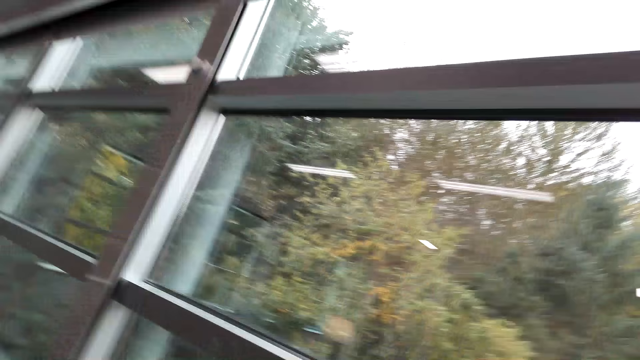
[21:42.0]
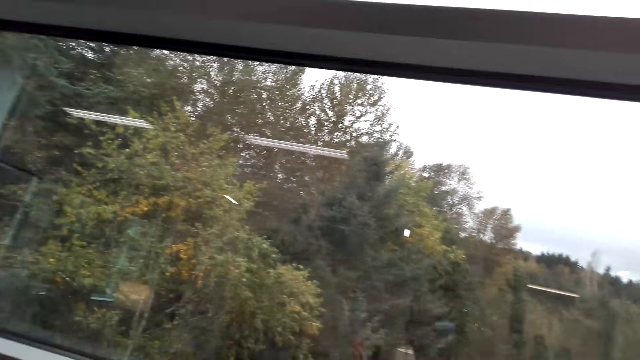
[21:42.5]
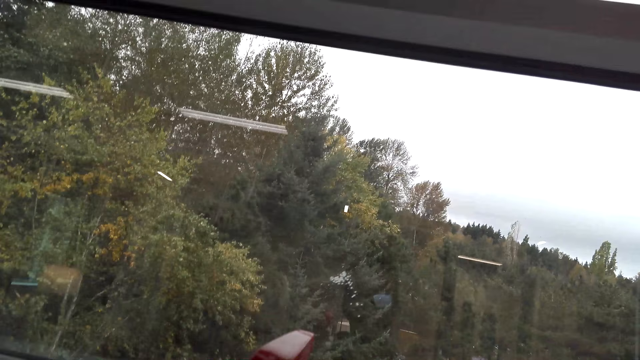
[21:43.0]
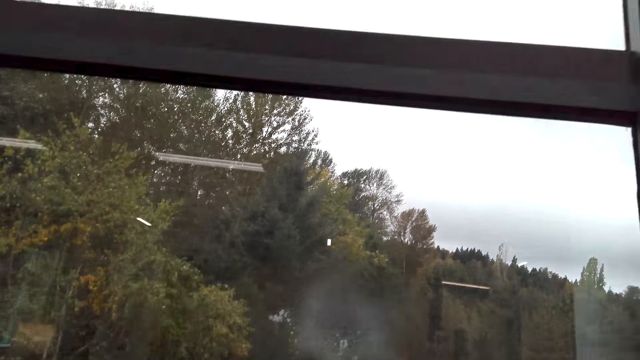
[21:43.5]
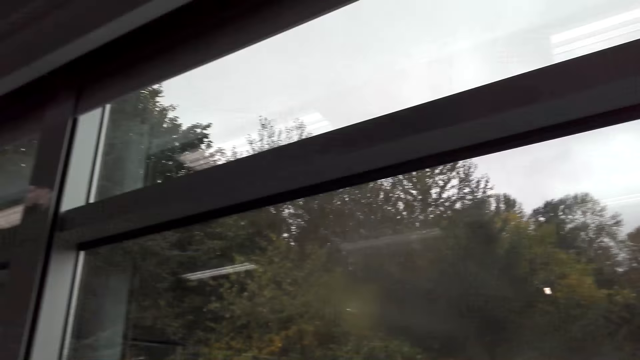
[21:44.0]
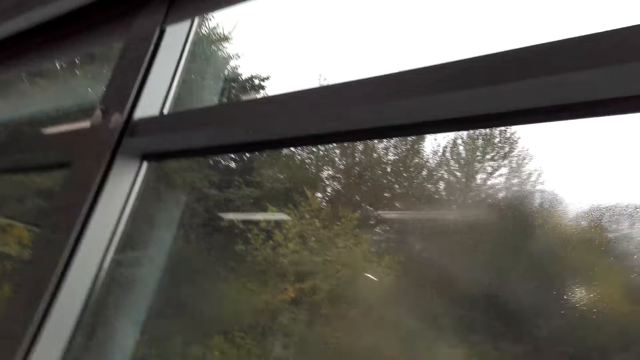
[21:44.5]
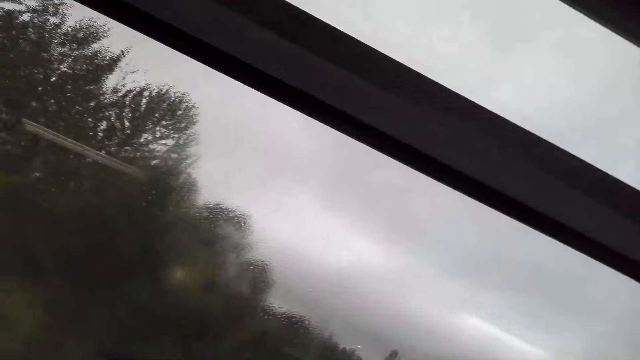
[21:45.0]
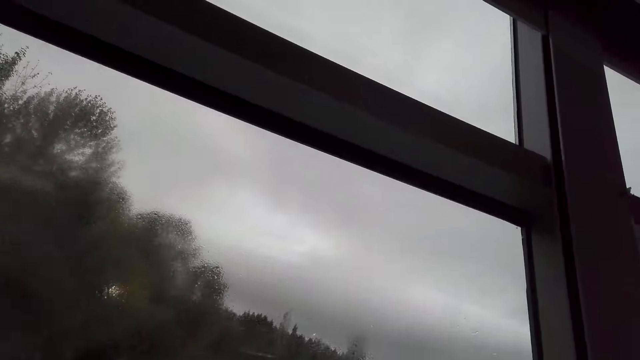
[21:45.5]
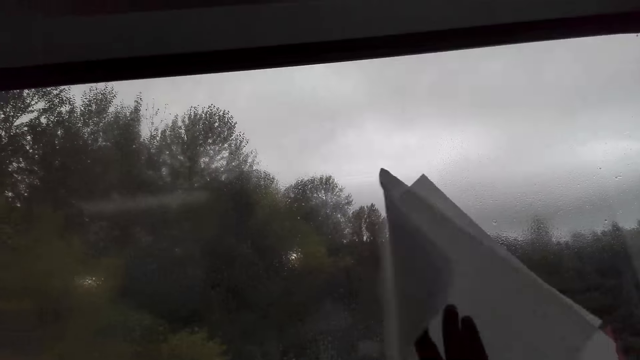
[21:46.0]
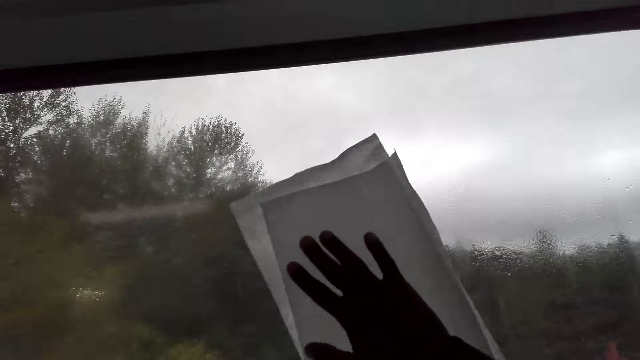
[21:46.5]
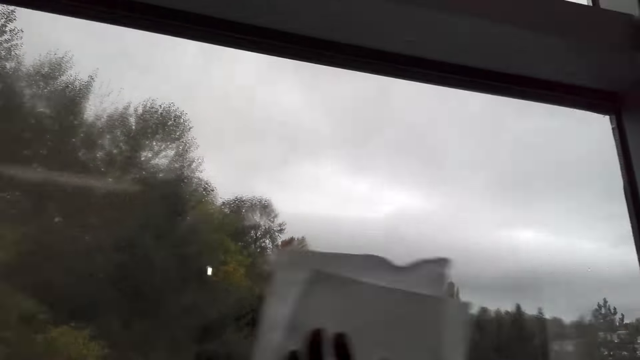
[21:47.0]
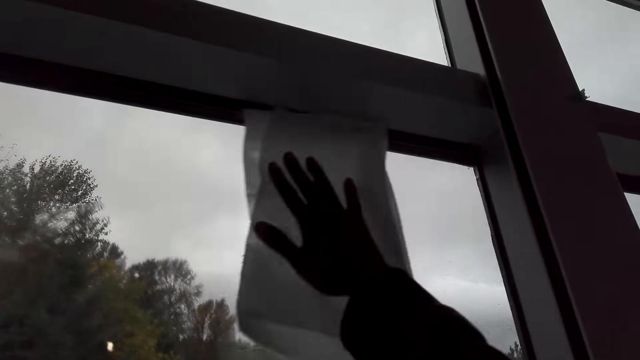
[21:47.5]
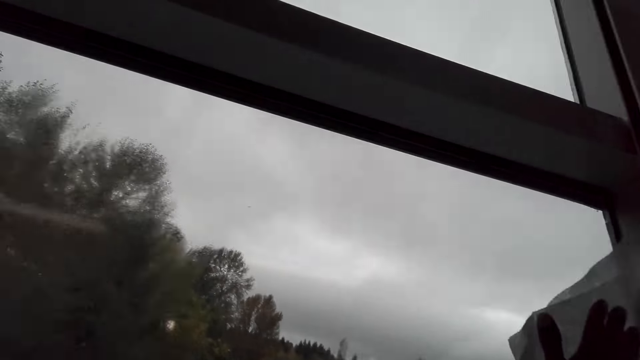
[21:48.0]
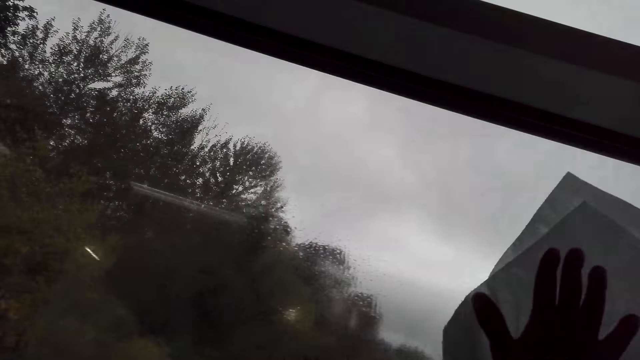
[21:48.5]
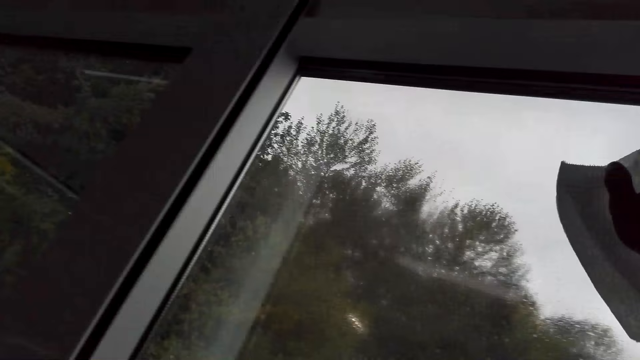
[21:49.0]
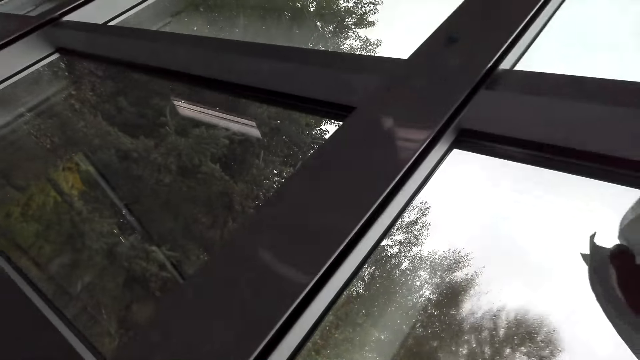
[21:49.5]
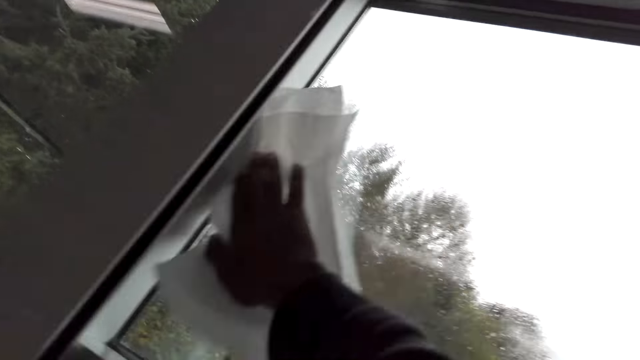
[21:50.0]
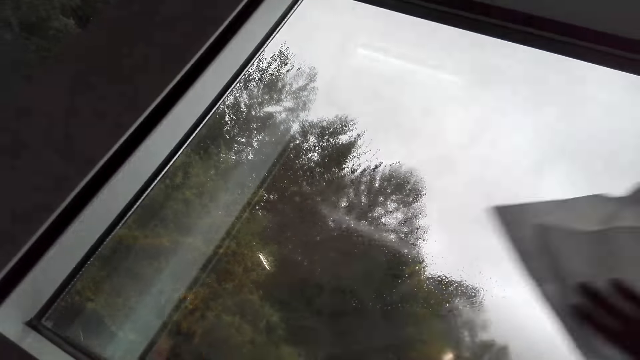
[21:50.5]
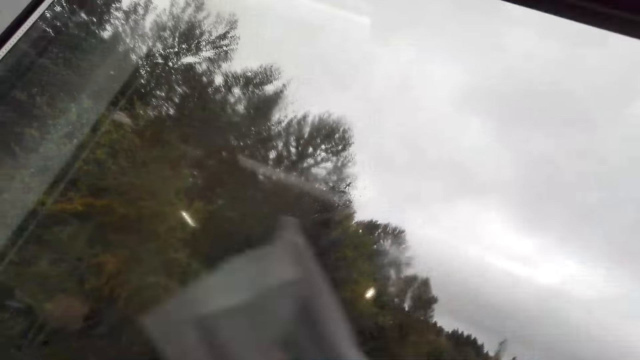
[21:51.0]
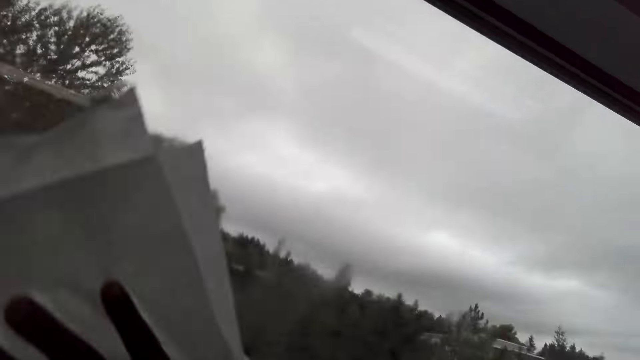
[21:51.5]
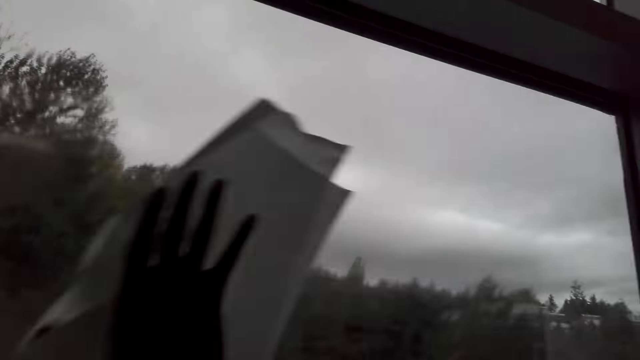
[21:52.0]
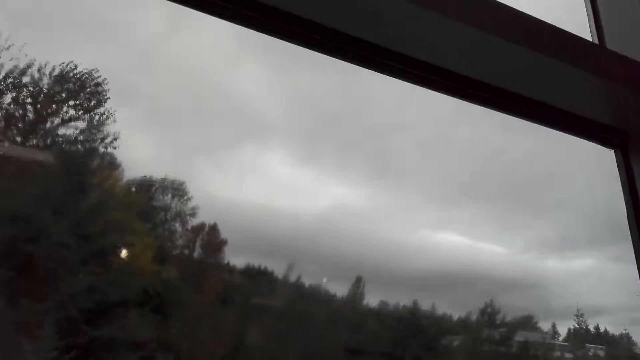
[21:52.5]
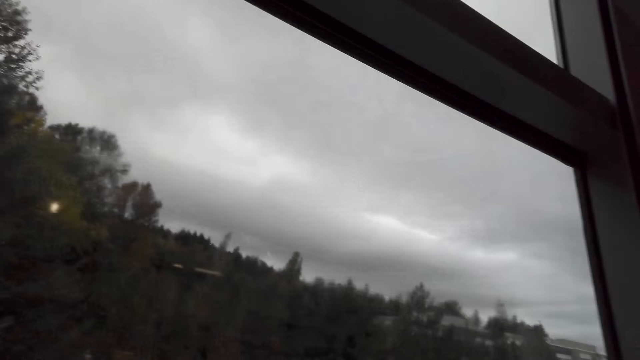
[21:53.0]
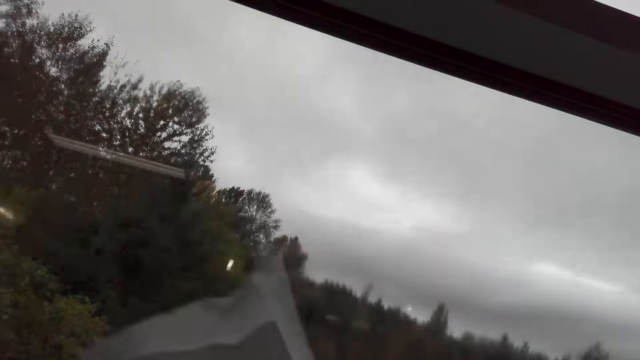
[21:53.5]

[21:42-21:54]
The camera wearer sprays water on the window. They turn around. They wipe the window with kitchen tissue.

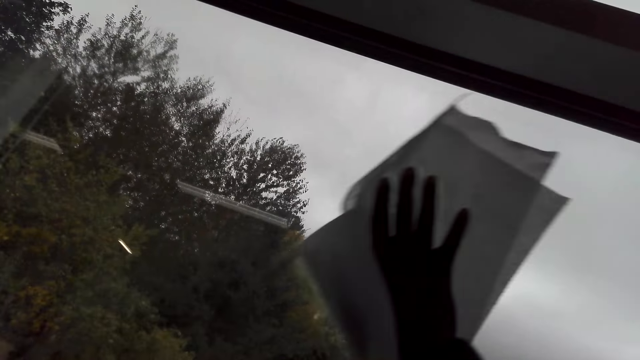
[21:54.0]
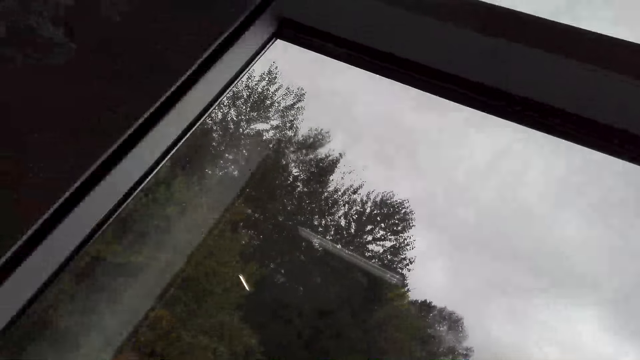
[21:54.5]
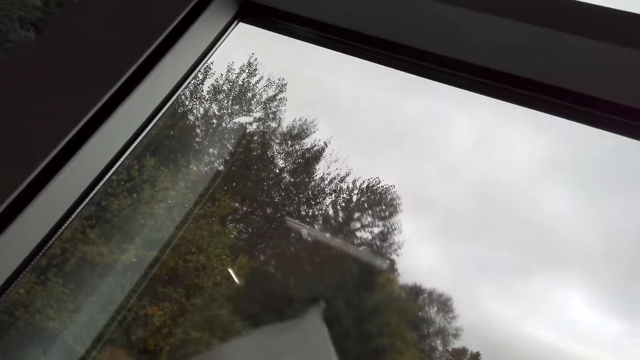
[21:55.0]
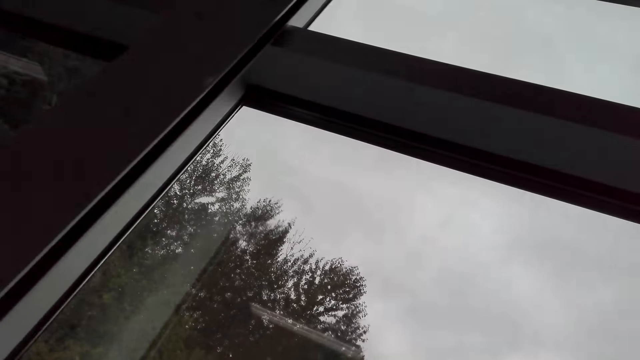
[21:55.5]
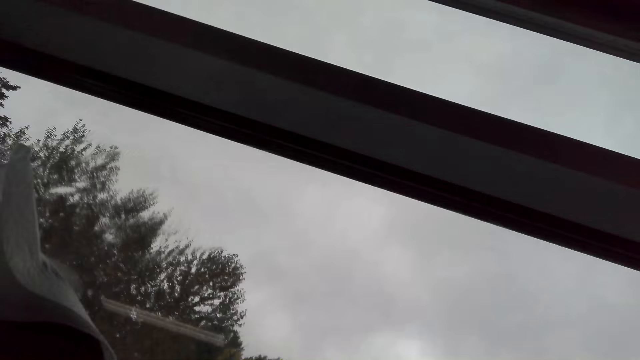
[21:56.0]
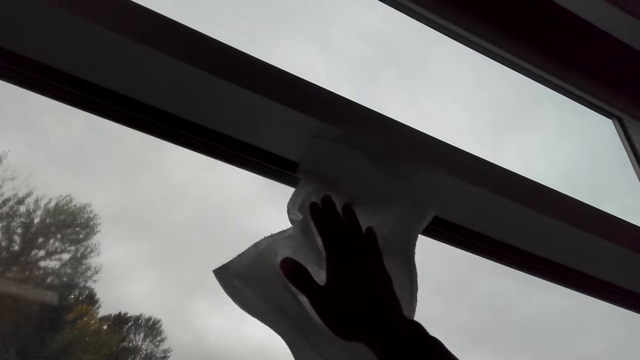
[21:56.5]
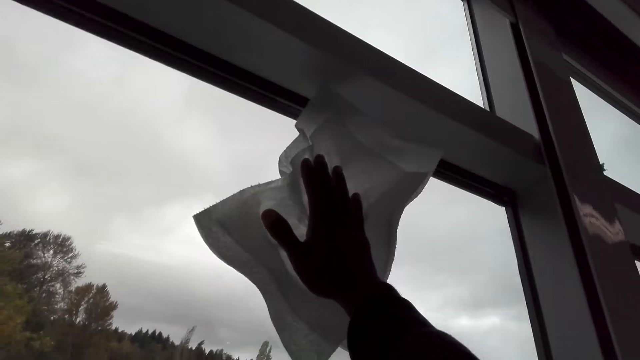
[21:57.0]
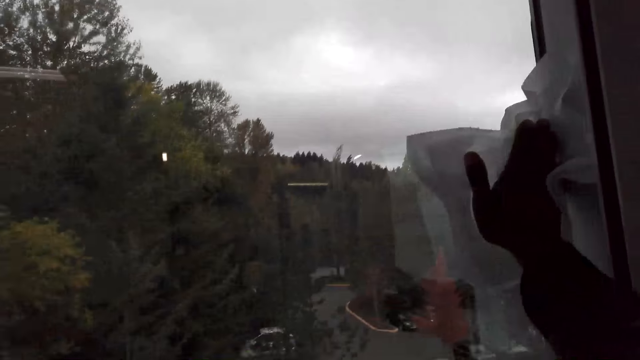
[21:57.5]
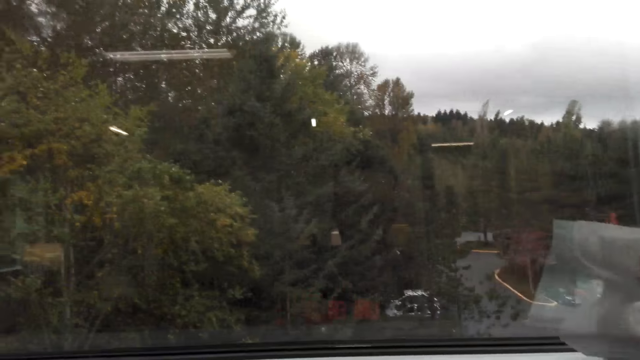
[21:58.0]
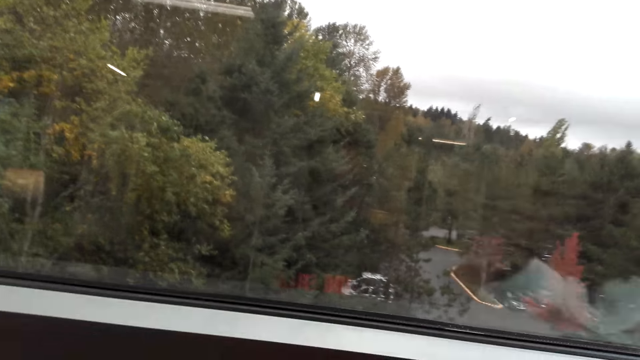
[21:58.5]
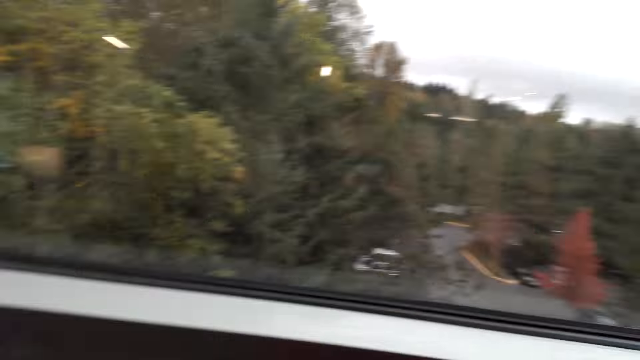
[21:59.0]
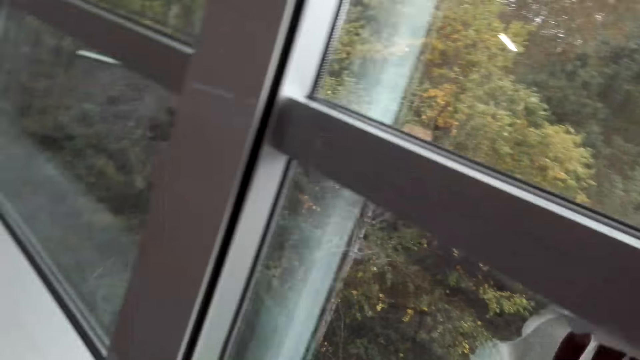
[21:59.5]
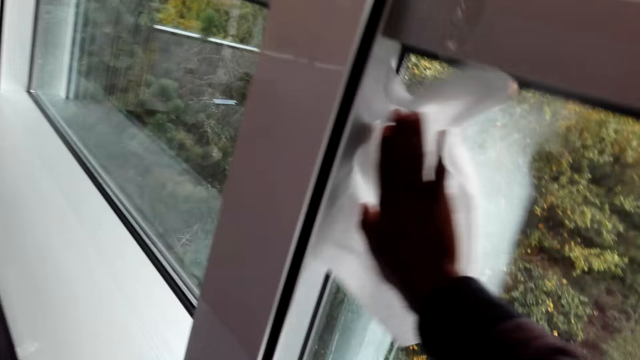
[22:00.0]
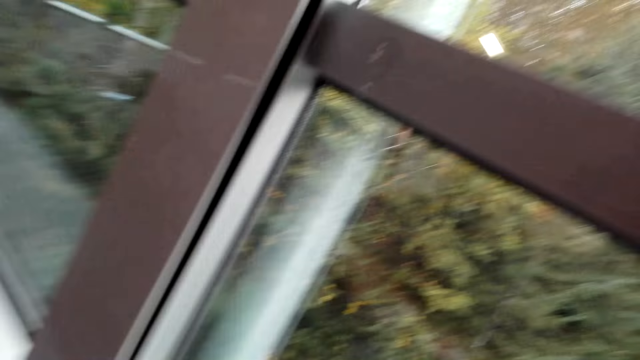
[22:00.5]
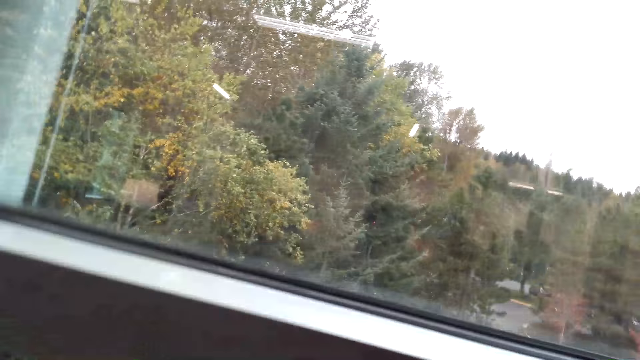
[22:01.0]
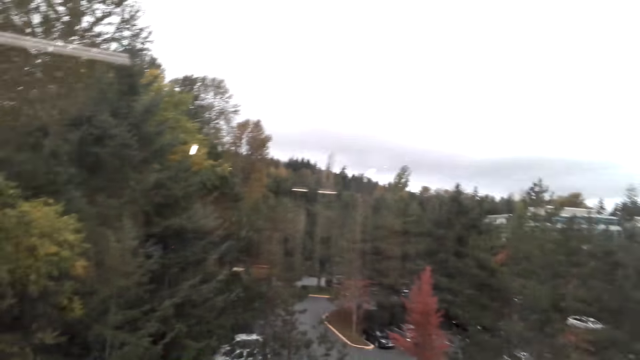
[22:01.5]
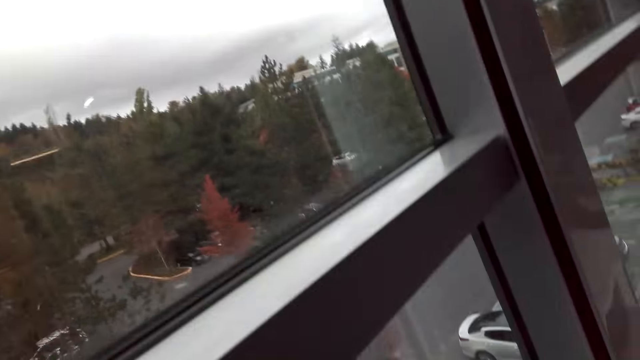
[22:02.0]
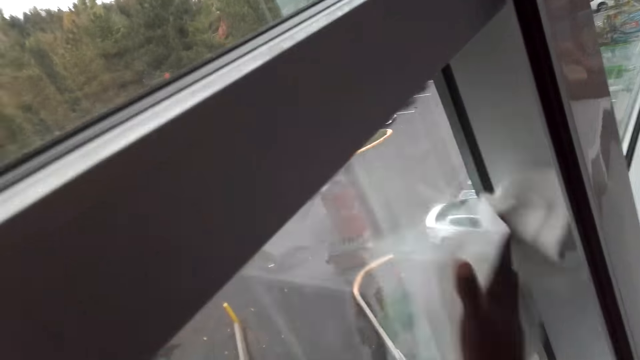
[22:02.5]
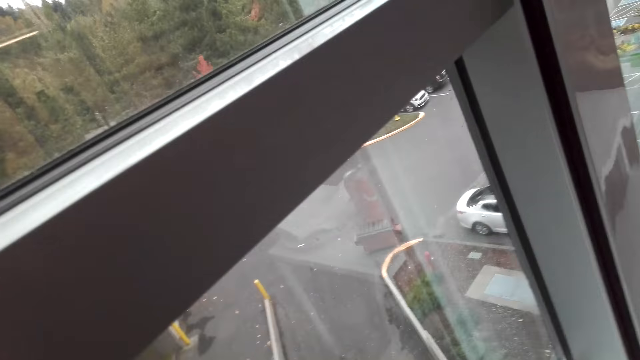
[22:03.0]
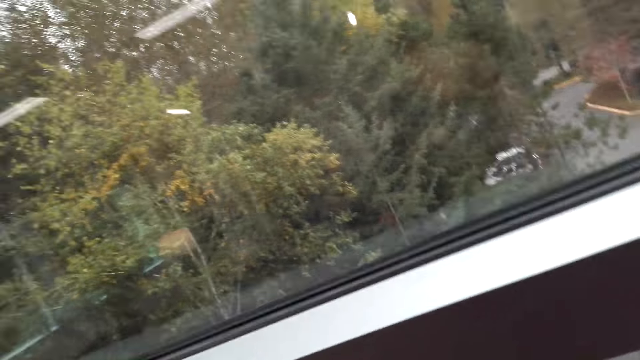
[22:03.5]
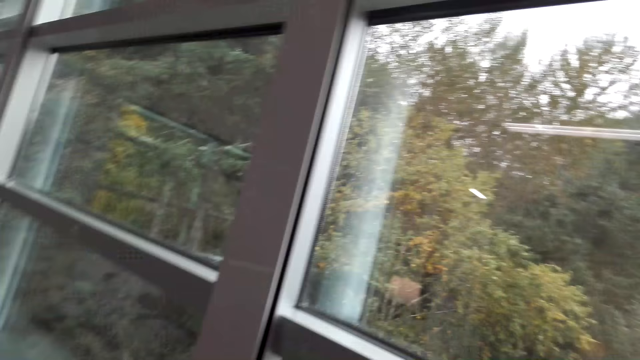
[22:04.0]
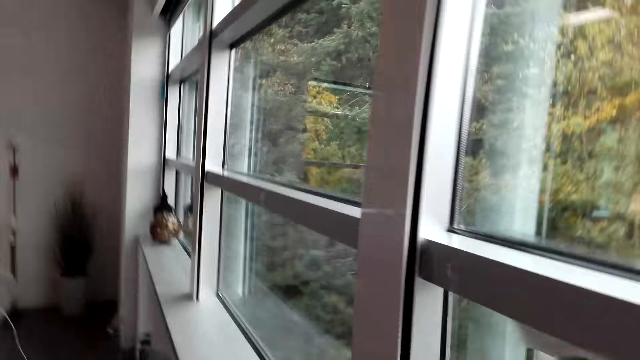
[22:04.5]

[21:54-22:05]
The camera wearer turns around.
